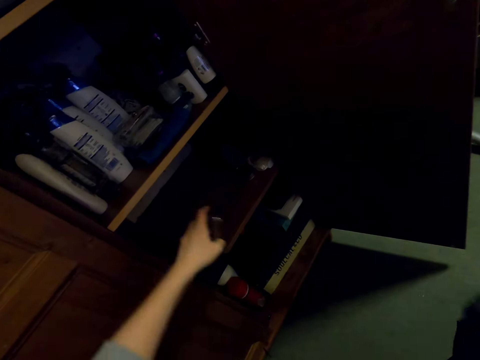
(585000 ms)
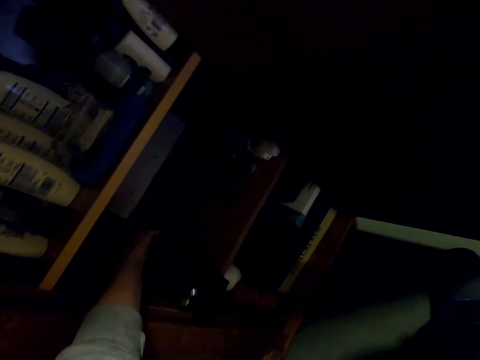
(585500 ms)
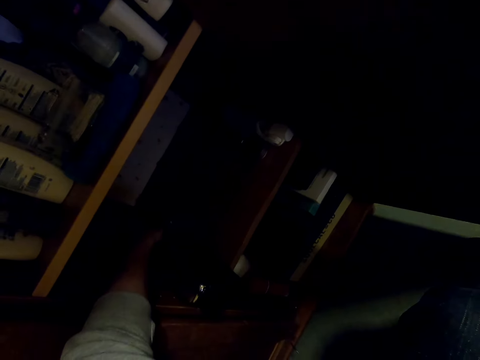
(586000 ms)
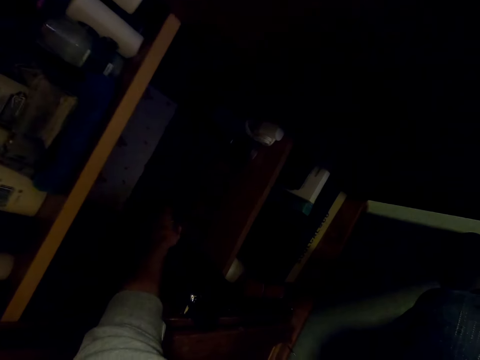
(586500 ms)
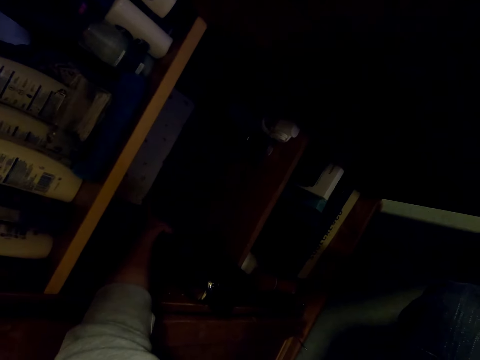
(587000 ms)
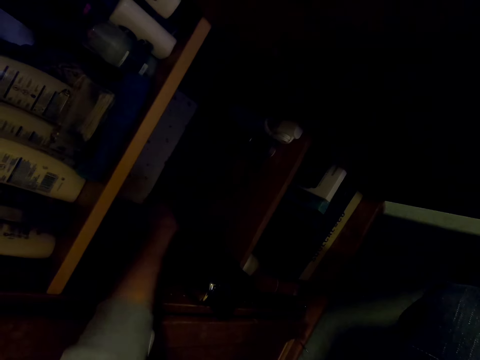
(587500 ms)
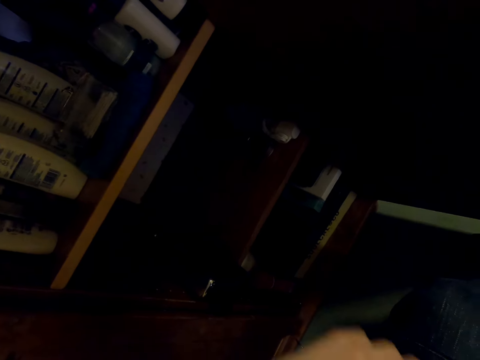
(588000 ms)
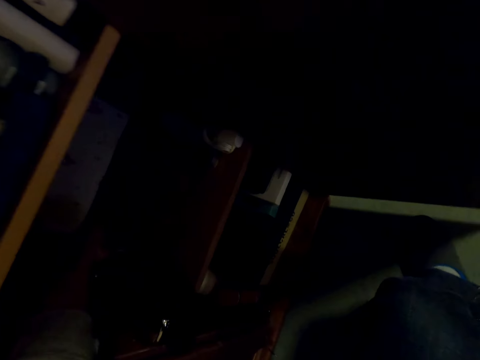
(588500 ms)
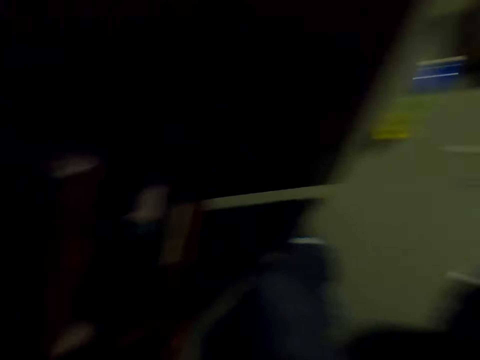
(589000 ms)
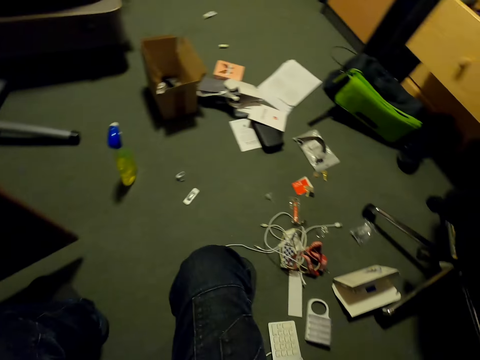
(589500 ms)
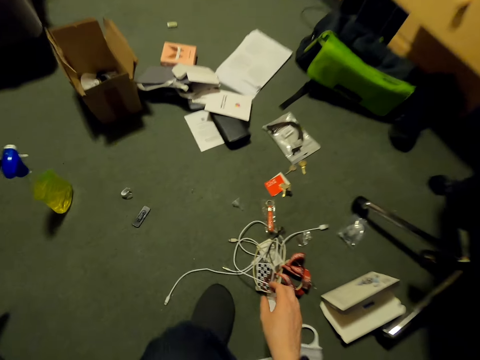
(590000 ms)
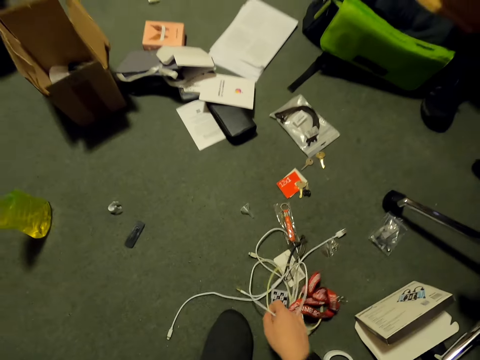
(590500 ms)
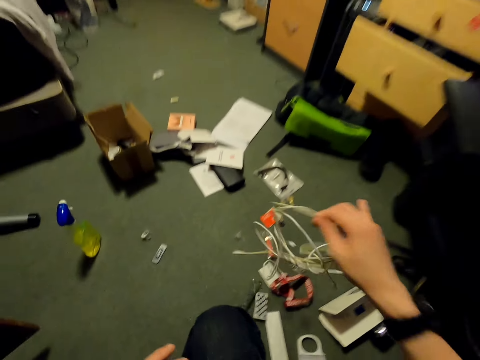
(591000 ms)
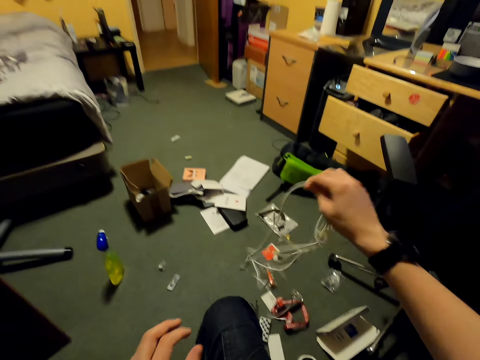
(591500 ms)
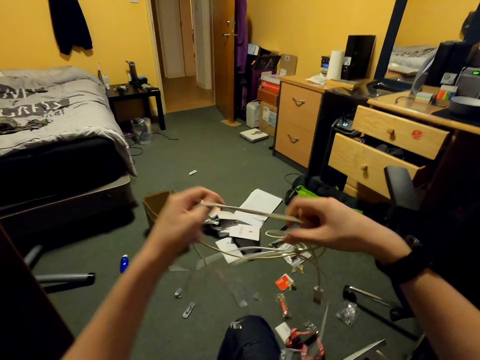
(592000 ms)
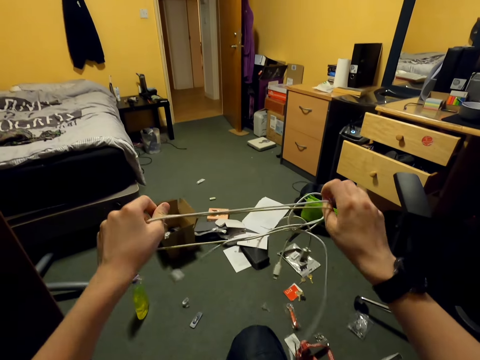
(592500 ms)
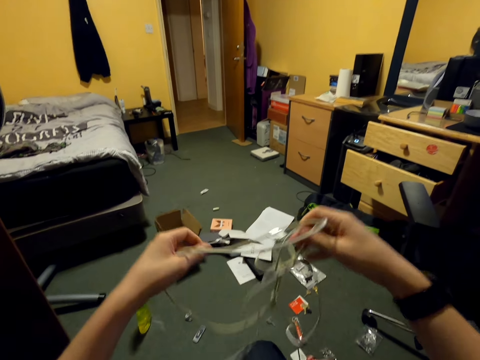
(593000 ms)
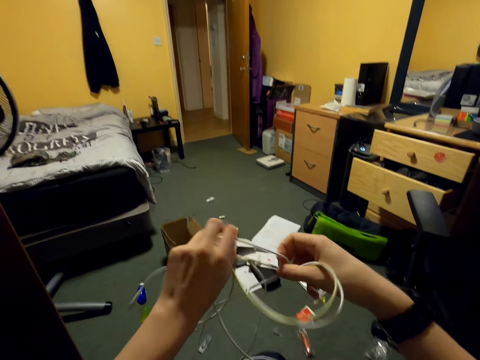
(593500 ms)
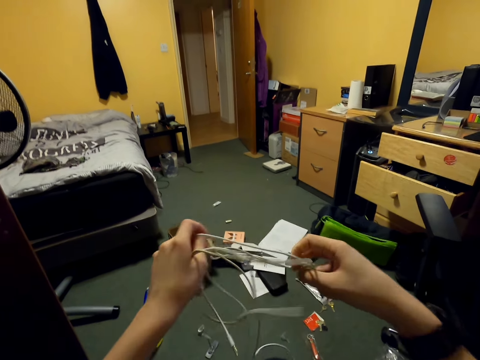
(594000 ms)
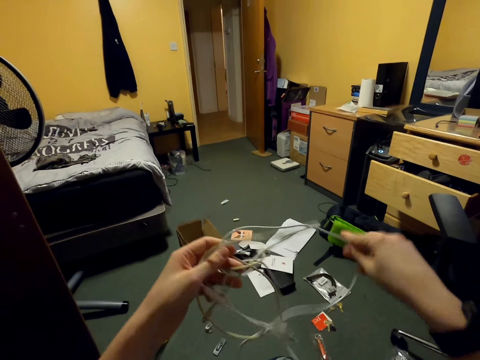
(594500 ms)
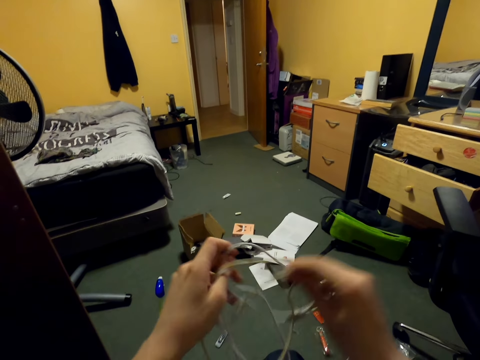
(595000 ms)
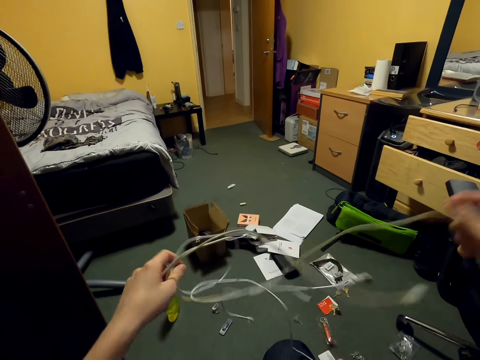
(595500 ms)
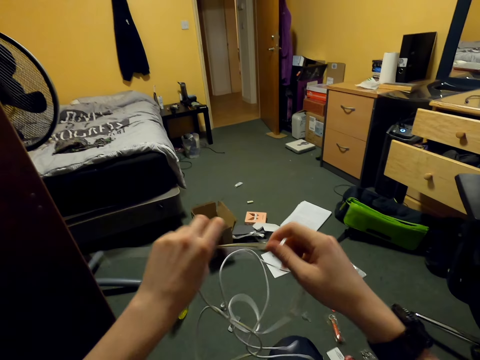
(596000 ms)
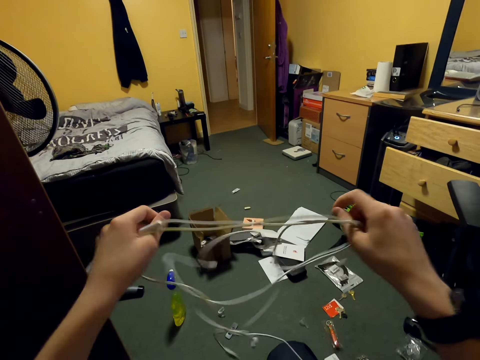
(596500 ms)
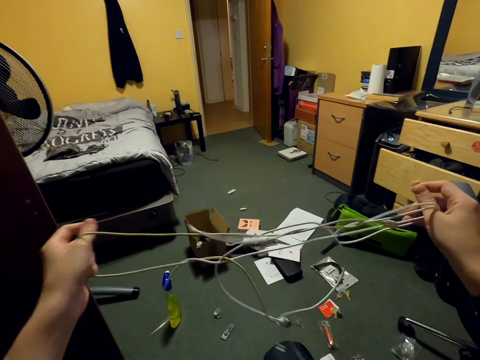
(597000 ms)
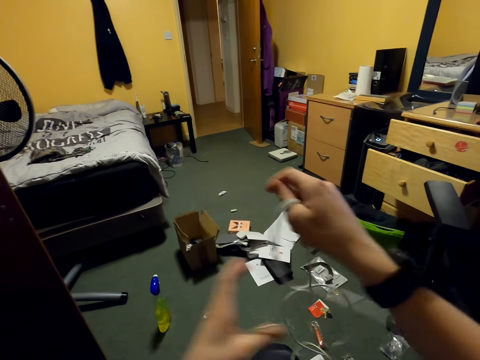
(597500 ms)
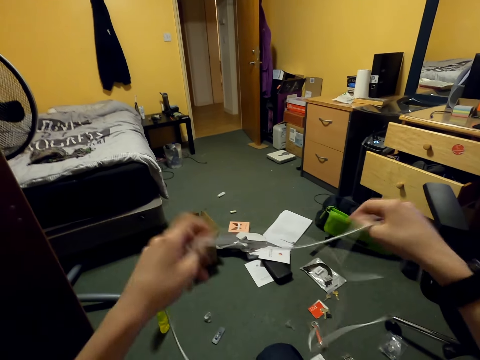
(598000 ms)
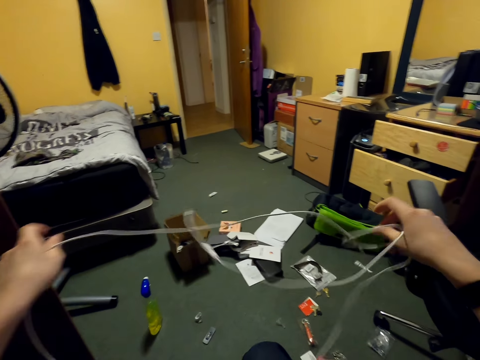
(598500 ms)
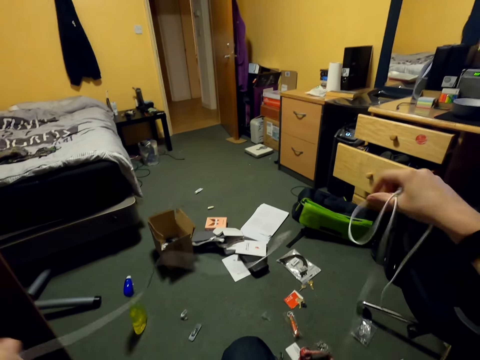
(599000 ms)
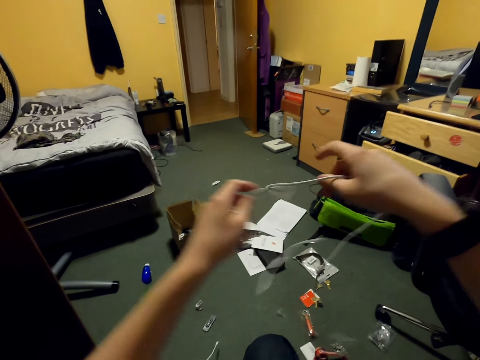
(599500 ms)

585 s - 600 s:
The camera wearer puts the cable on the shelf. They place the bottles in the cupboard. They pick the cable from the floor. They hold the cables with both hands. They adjust the cable.

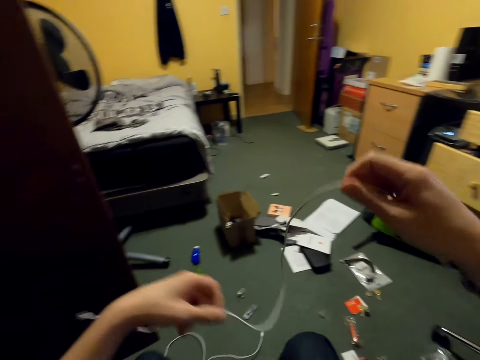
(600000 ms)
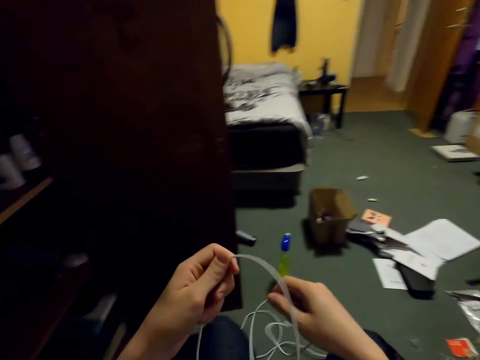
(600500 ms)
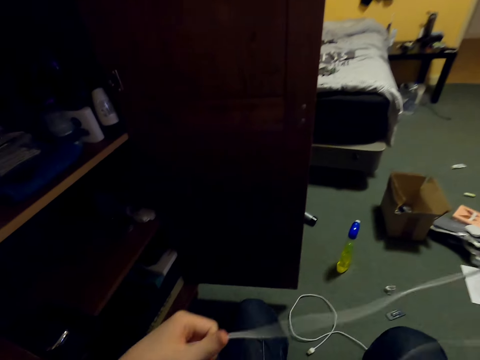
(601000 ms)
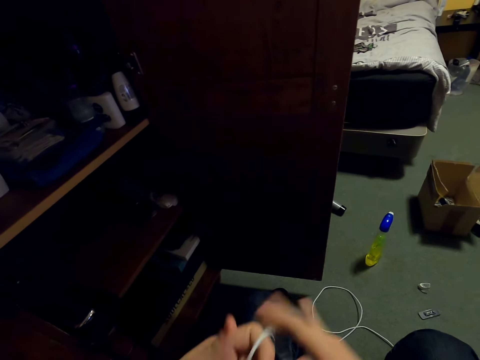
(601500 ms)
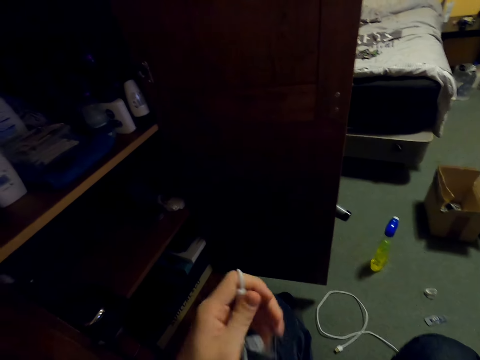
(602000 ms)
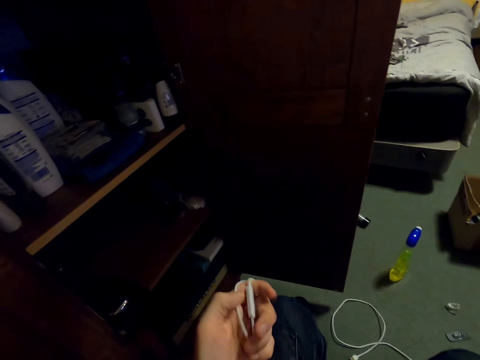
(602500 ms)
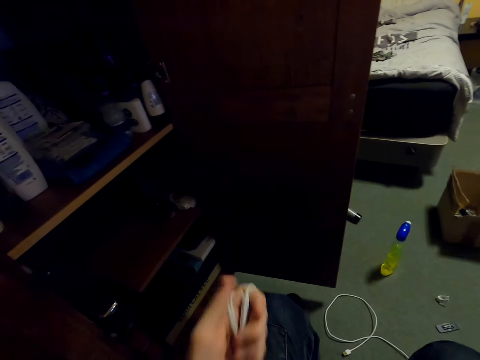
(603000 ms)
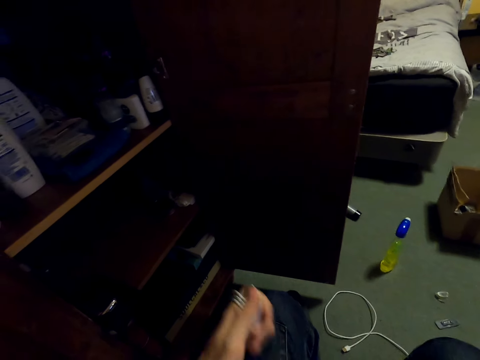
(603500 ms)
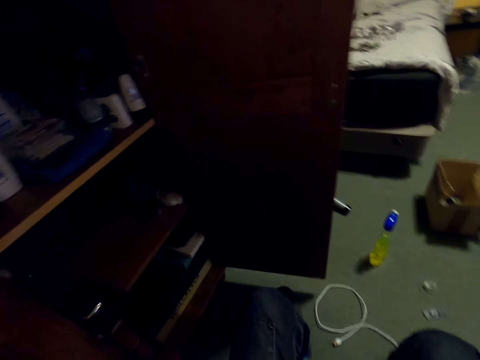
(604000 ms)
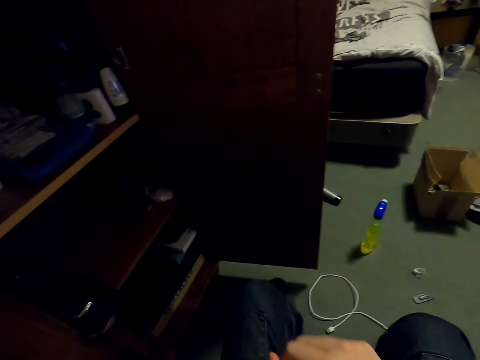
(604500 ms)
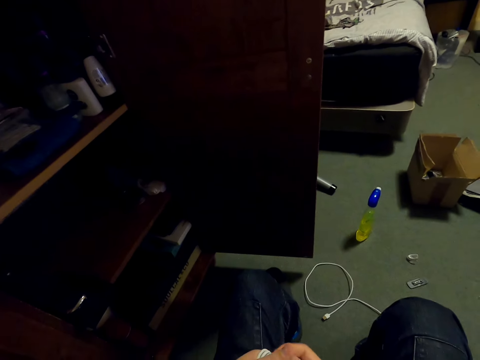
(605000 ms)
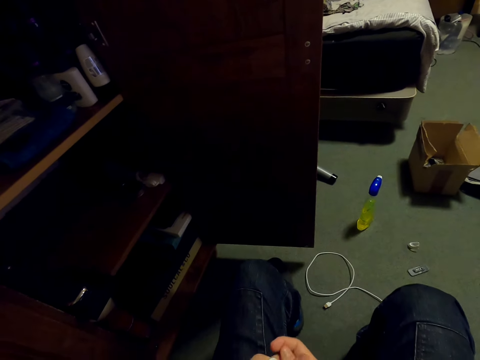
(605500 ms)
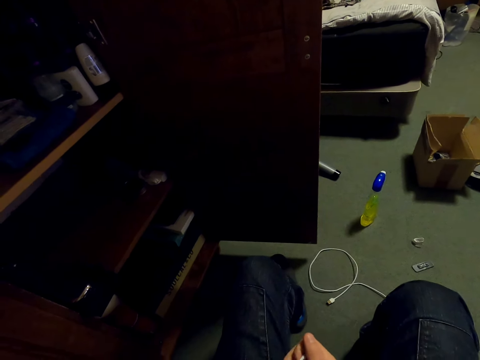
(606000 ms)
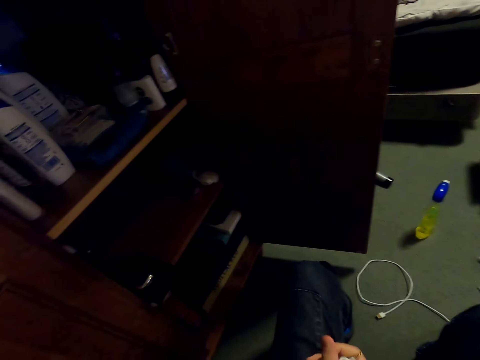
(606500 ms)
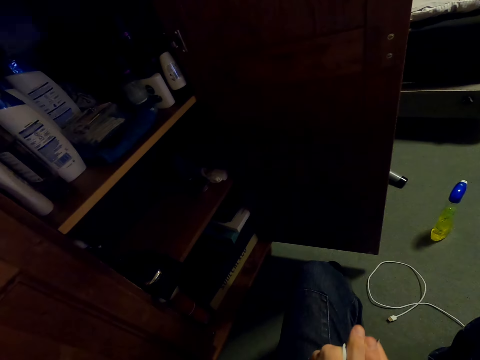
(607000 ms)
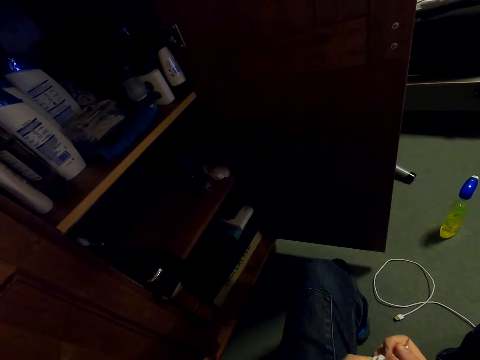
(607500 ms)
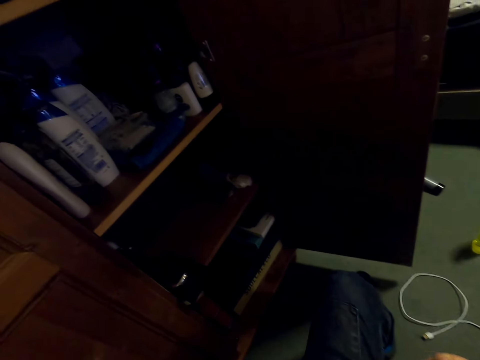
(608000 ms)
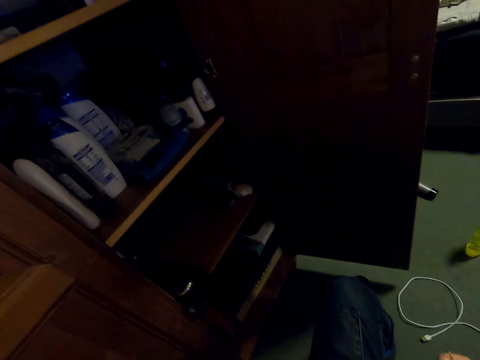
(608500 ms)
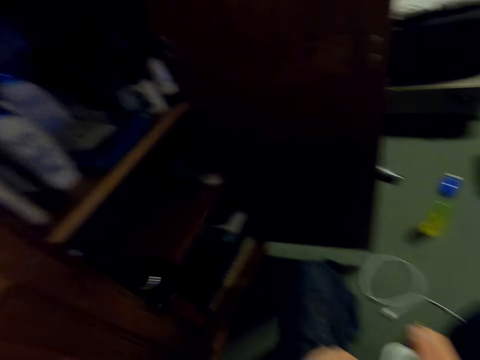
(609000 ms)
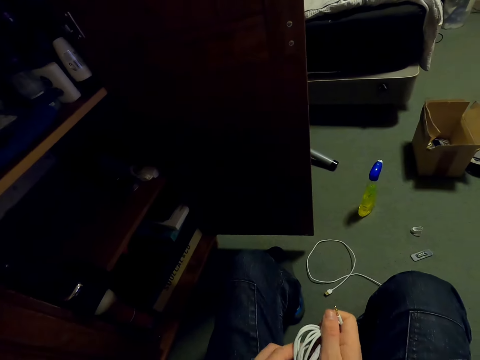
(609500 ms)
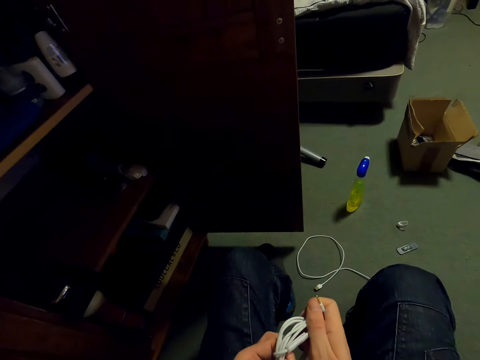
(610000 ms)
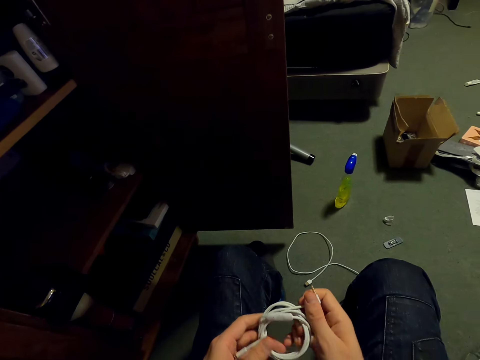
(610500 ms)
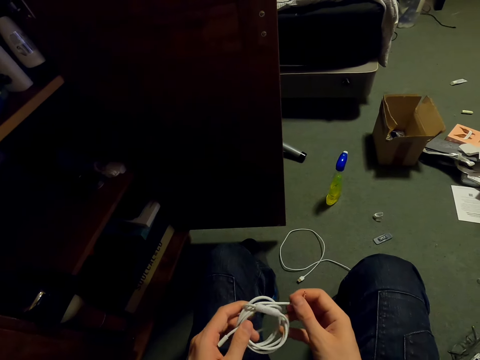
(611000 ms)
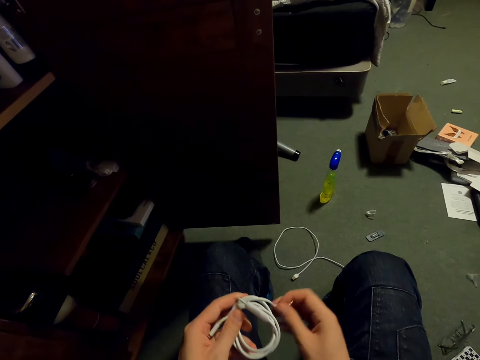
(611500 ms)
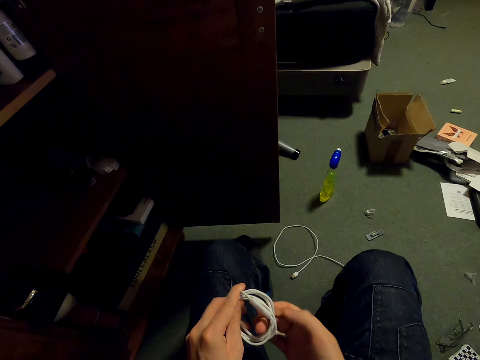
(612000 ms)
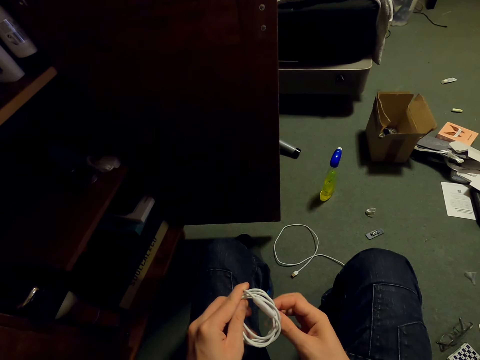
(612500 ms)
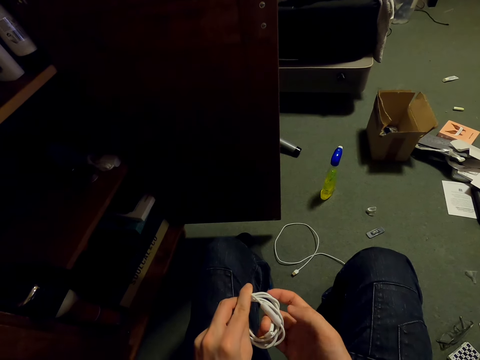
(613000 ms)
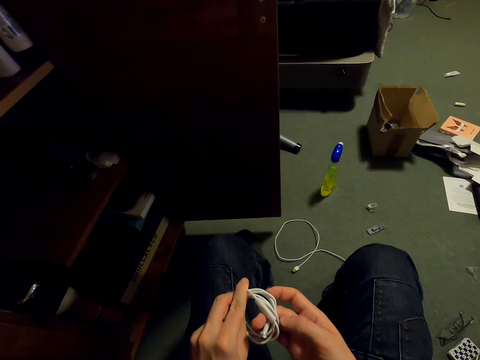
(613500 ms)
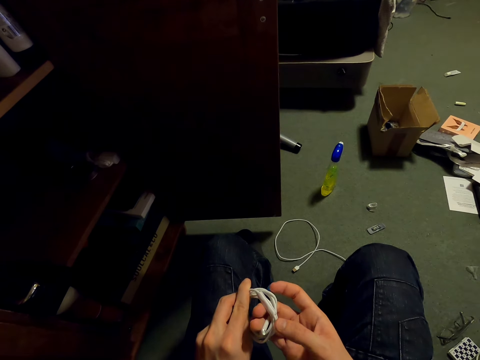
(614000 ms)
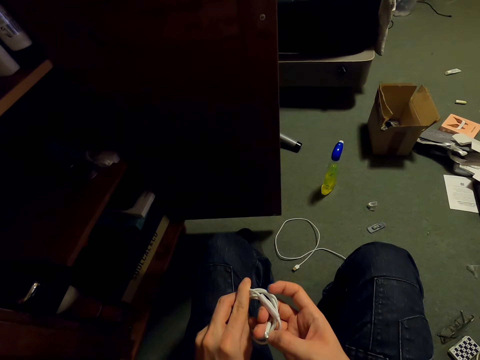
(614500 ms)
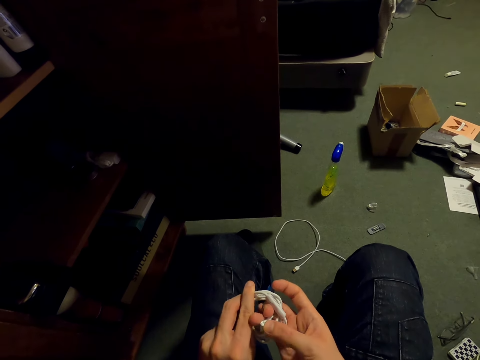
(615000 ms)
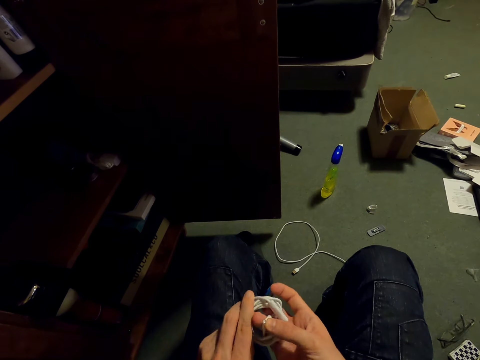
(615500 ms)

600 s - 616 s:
The camera wearer folds the cable with both hands.
